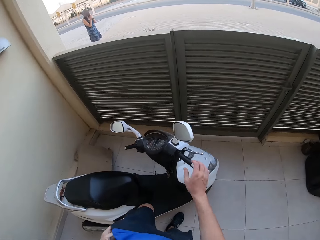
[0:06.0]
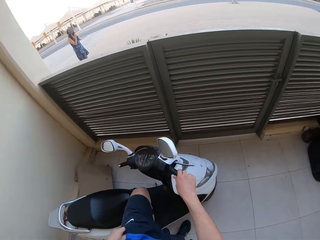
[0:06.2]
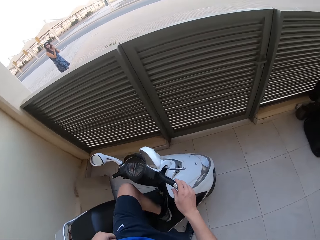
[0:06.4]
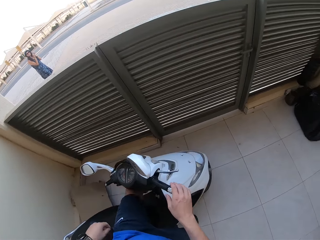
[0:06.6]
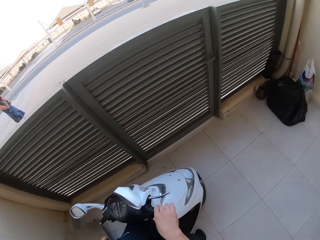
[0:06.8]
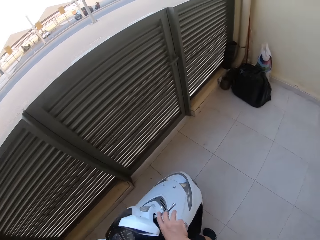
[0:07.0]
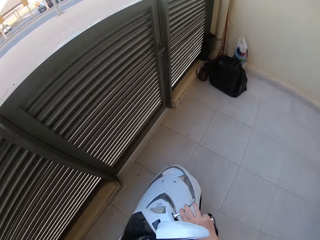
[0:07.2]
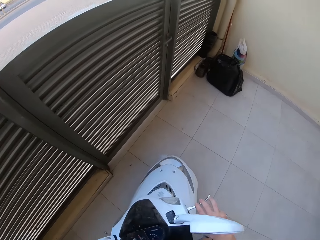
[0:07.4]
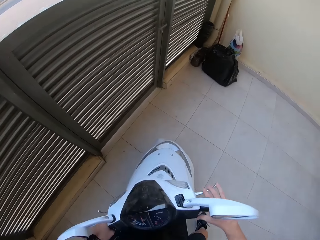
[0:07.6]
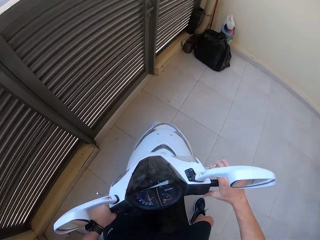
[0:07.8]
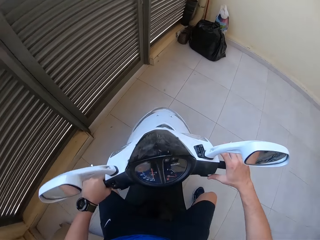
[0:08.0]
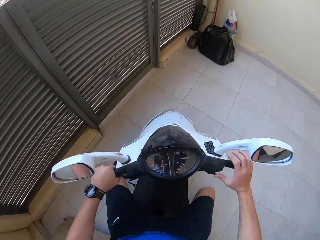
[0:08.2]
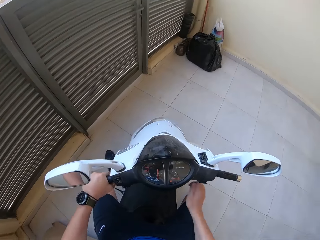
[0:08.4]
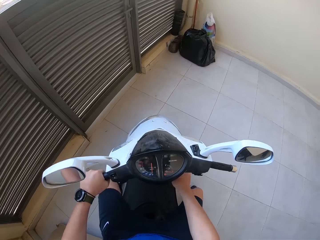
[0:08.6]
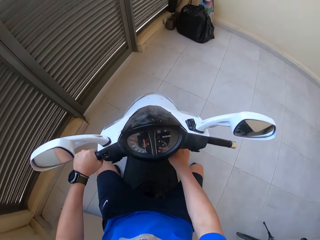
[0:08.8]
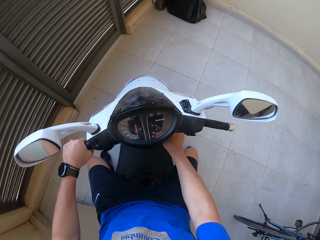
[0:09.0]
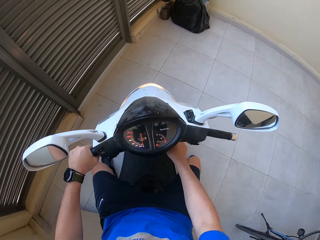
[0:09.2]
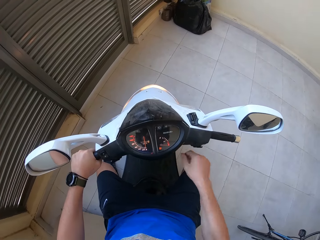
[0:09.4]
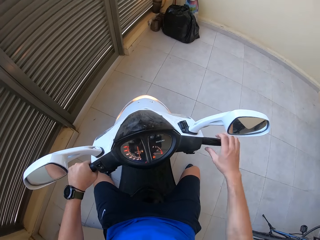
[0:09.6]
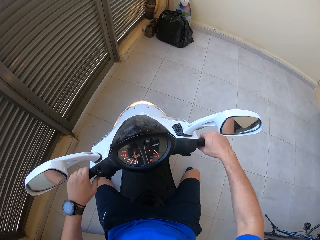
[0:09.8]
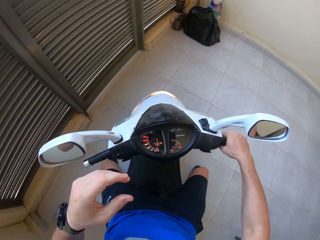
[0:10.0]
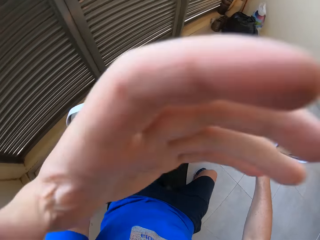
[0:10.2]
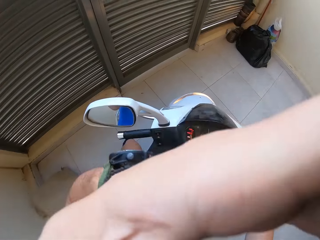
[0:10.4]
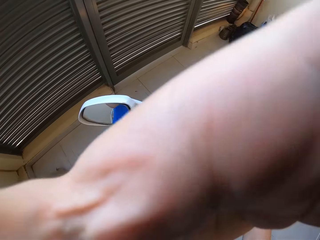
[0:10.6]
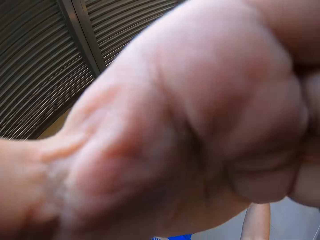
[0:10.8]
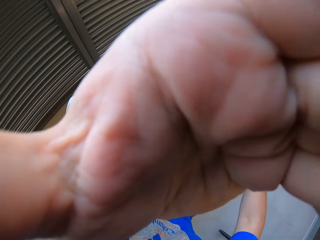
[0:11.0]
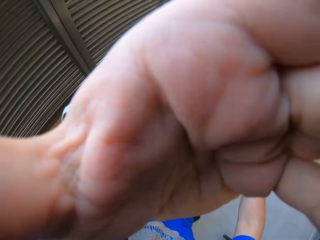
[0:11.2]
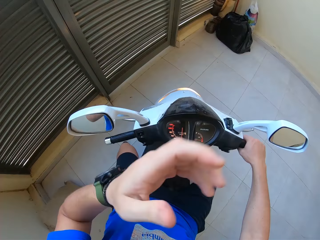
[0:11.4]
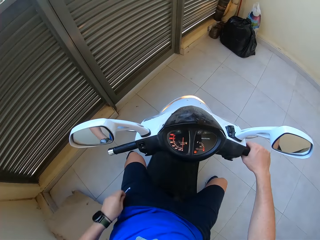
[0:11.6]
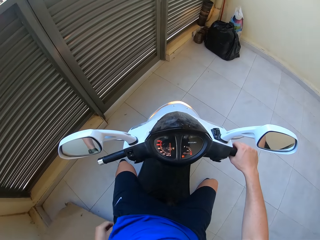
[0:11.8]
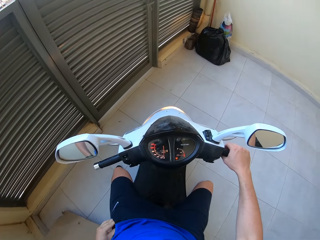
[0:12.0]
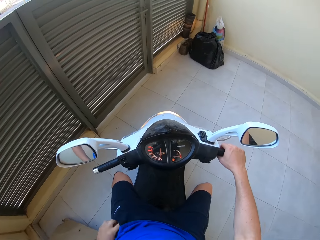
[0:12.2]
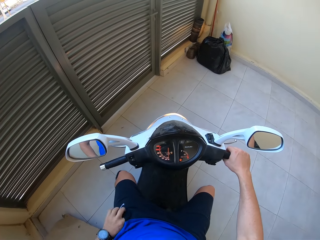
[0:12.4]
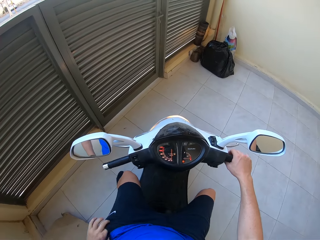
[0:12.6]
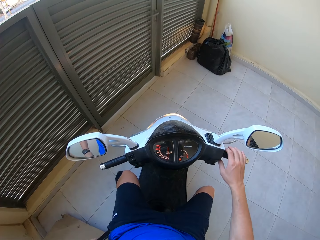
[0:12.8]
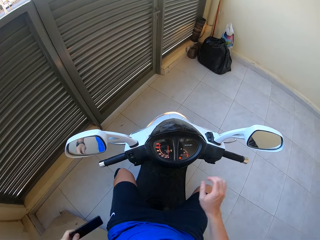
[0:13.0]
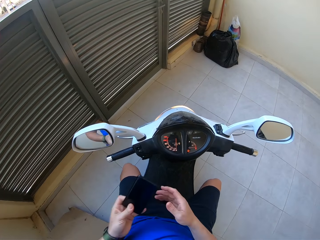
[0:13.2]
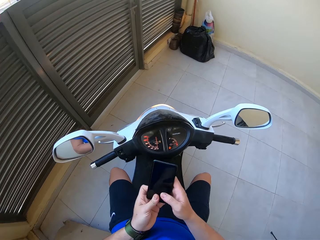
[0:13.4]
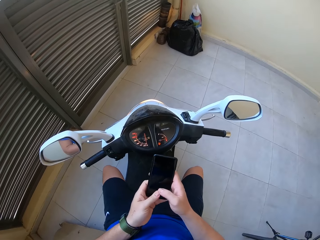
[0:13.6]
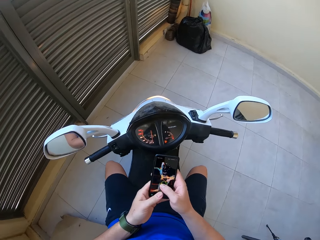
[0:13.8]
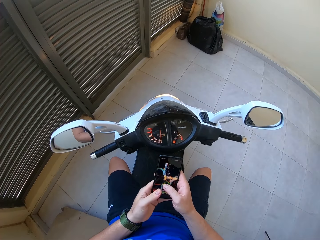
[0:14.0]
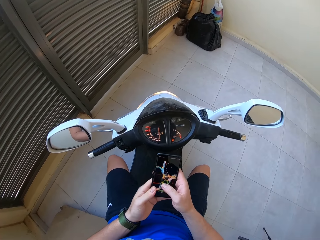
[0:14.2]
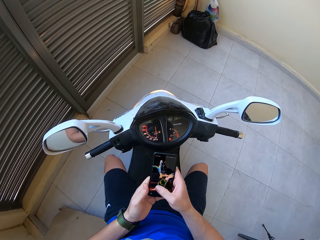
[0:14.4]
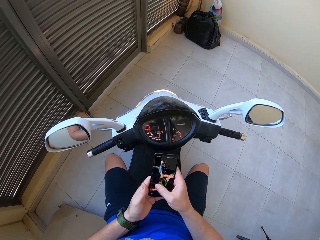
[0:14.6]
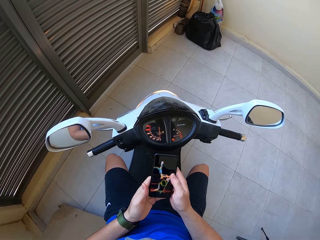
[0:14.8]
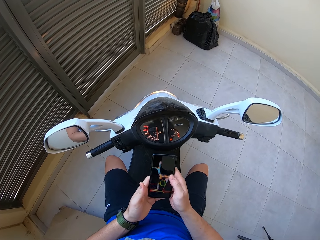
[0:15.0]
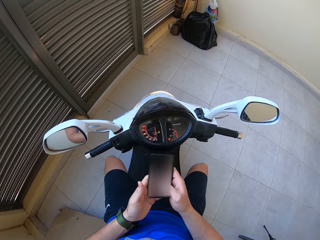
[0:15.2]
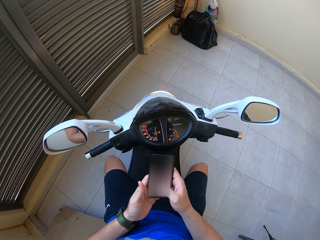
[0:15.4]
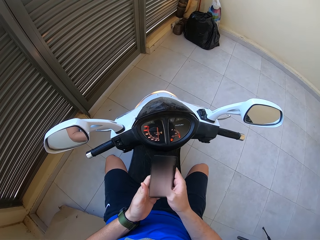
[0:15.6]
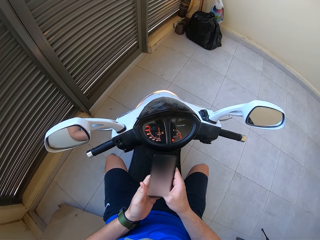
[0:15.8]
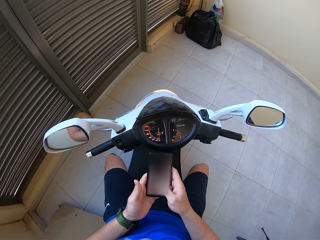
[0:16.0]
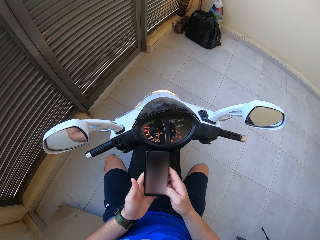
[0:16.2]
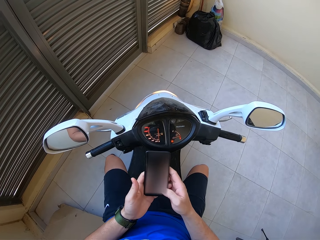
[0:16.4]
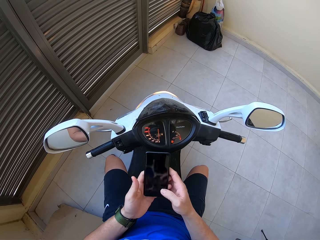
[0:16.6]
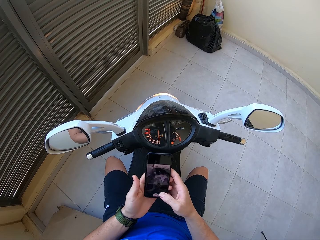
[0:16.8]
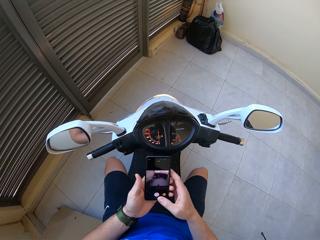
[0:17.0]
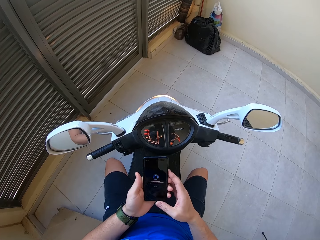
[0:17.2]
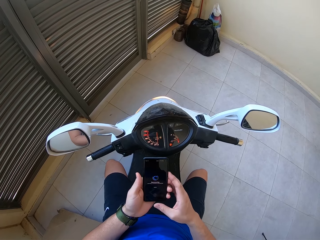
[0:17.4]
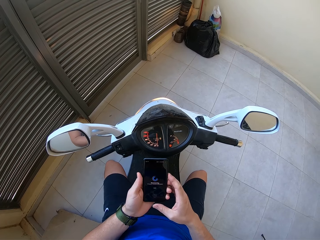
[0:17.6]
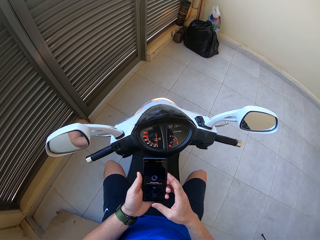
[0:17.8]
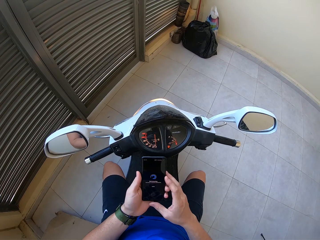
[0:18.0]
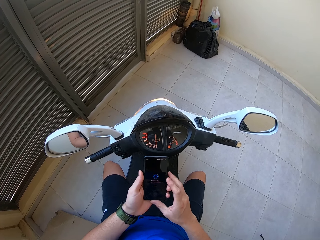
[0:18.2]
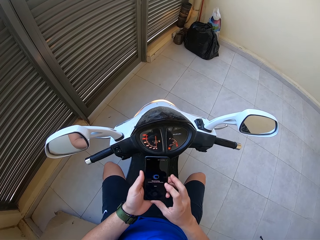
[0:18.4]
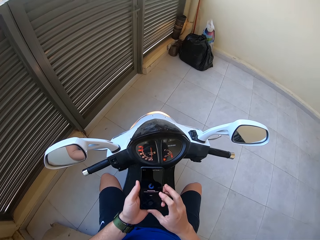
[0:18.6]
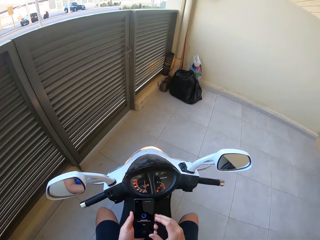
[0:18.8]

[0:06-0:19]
The camera wearer moves the leg. They sit on the motorbike. They operate the motorbike. They hold the motorbike. They adjust the camera. They remove the phone from the pocket. They hold the camera. They operate the phone. They scroll the phone.

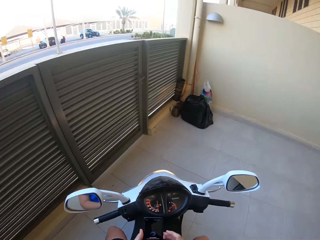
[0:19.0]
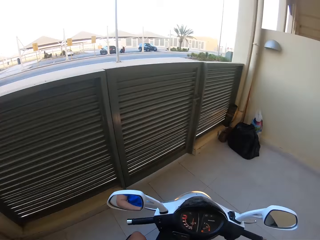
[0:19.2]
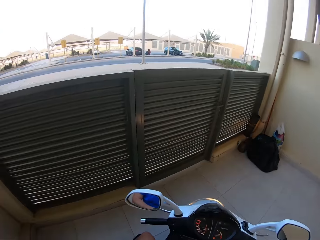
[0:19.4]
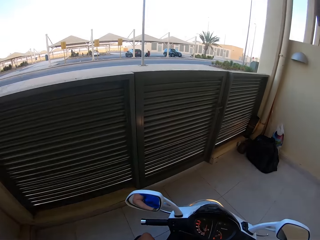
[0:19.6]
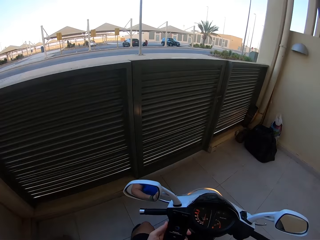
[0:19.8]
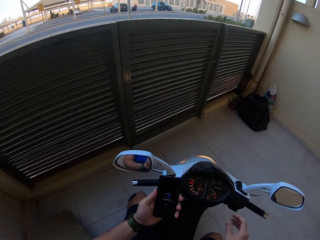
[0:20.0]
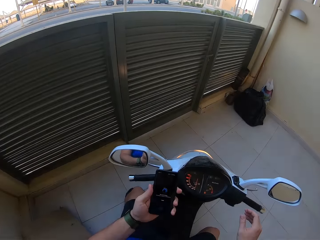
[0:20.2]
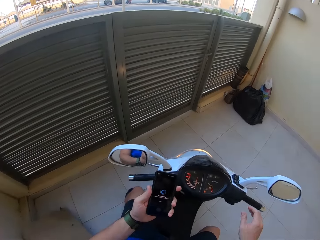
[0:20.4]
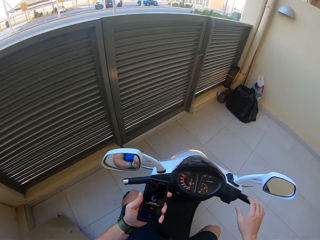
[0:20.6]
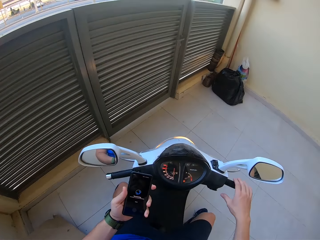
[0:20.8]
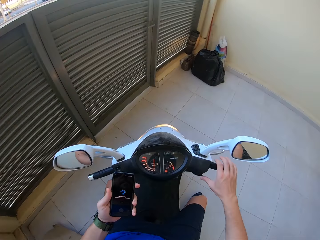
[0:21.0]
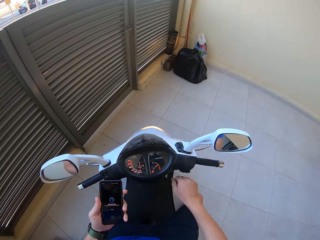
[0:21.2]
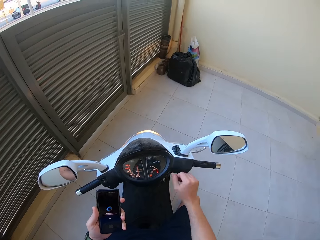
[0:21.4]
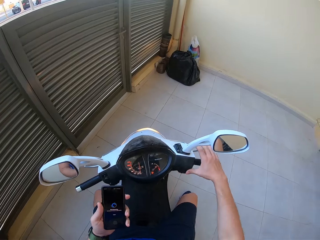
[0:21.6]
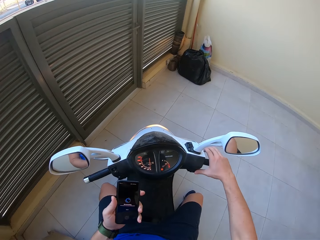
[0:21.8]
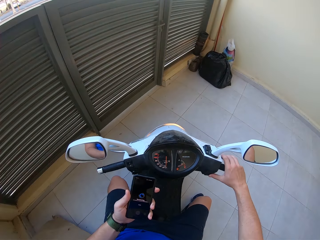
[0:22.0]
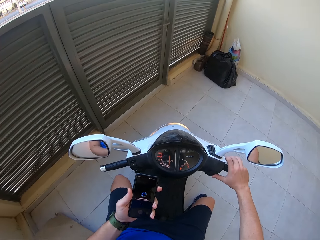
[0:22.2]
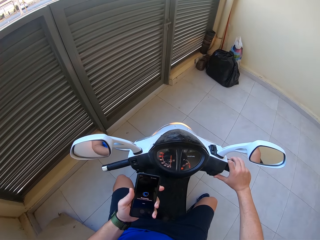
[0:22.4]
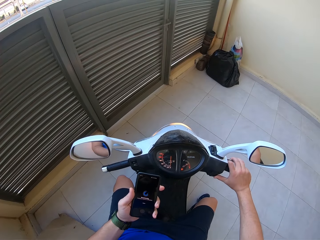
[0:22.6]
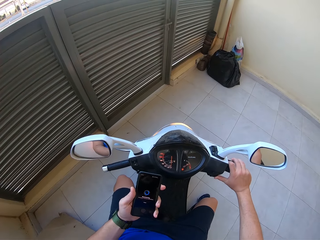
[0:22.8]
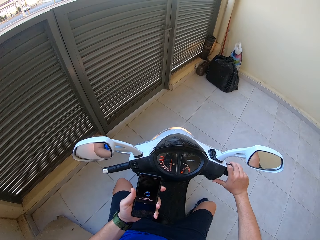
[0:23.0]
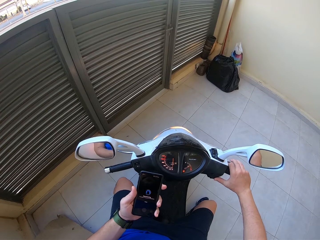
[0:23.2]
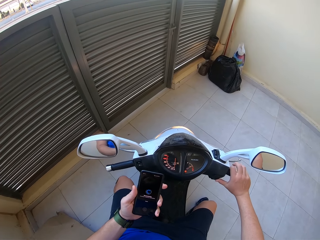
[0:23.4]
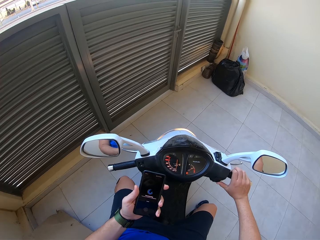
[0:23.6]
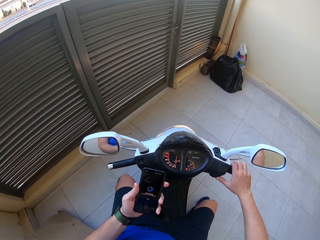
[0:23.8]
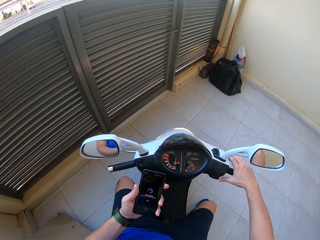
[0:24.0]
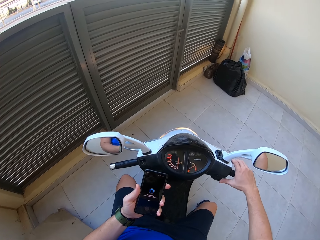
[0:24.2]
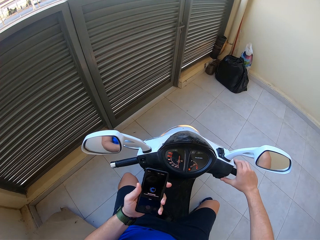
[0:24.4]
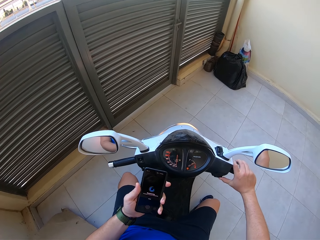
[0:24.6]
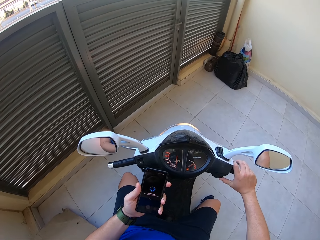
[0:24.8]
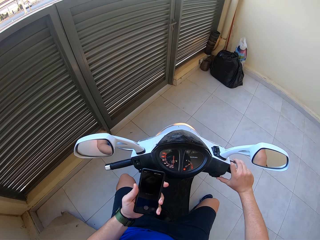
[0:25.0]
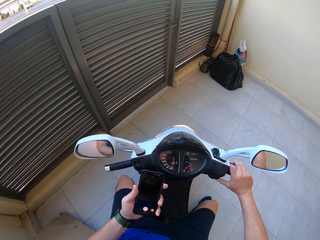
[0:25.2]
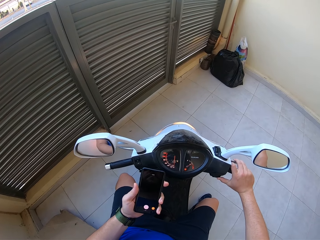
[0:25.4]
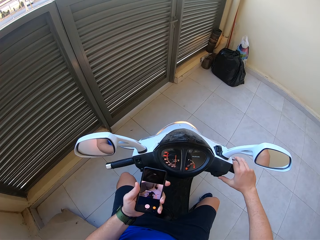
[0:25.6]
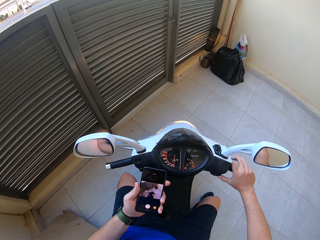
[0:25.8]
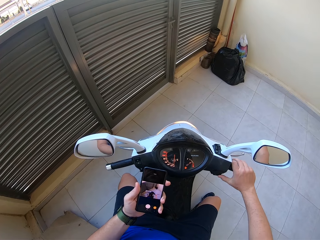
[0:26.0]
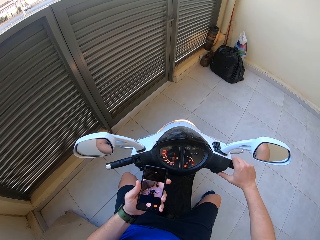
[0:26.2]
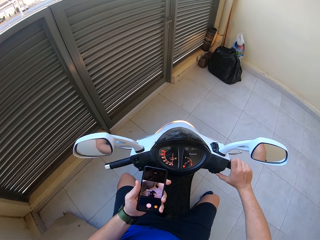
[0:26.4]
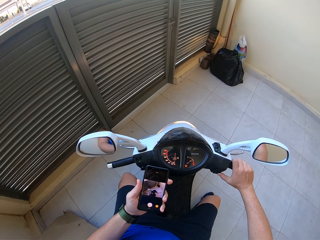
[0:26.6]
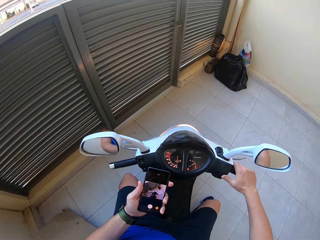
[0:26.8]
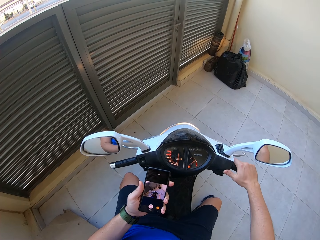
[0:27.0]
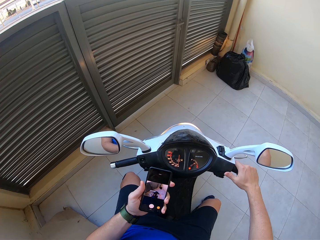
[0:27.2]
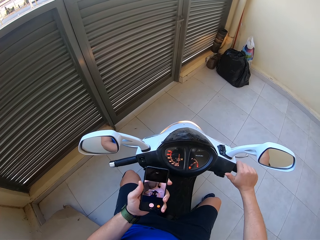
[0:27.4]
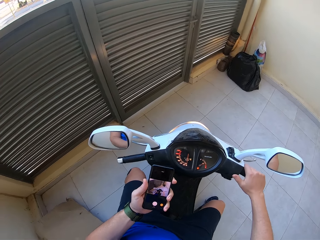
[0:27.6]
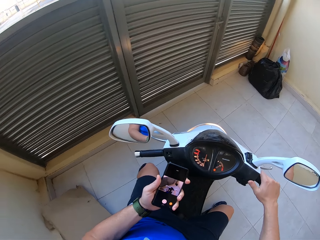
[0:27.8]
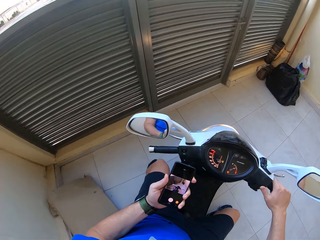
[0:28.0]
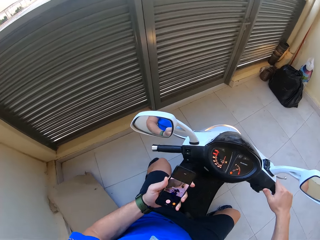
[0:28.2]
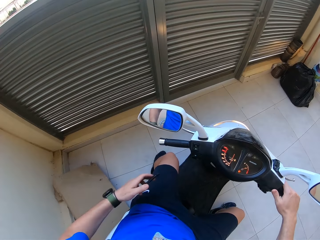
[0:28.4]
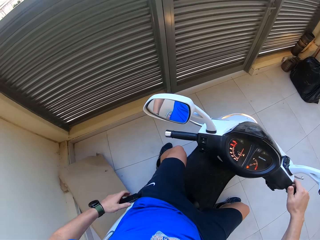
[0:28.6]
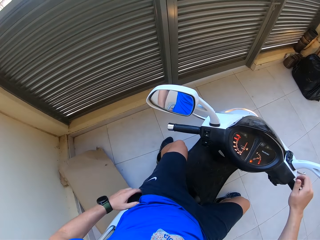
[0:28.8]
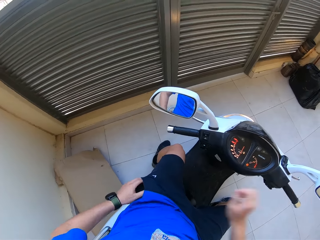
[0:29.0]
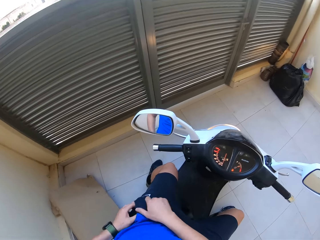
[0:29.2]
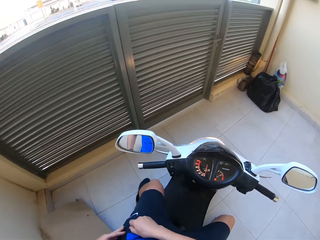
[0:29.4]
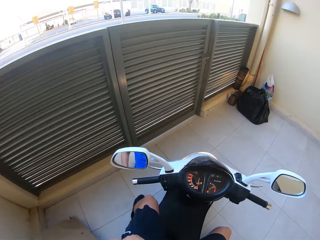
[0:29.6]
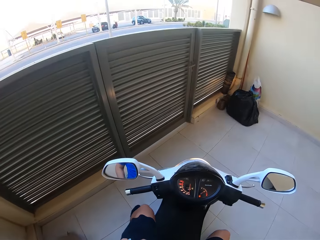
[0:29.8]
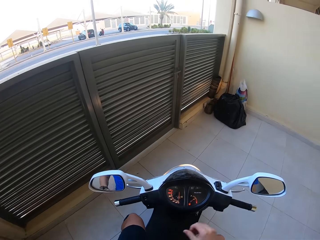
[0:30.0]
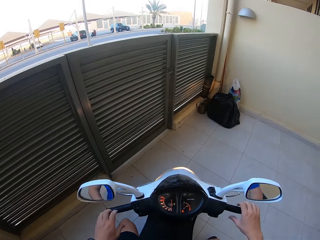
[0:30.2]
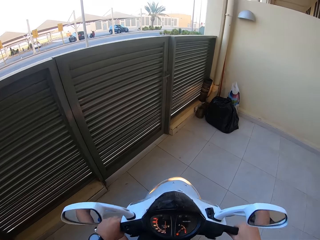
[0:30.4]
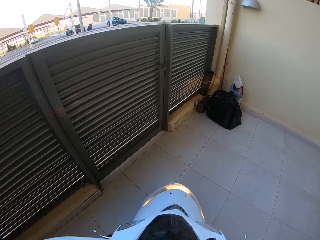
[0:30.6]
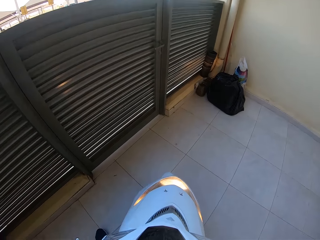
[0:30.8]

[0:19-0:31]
The camera wearer looks at the phone. They put the phone in the pocket. They ride the motorbike.
